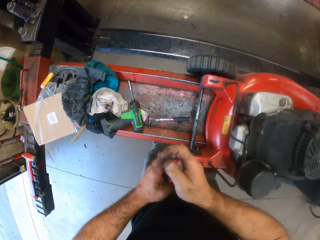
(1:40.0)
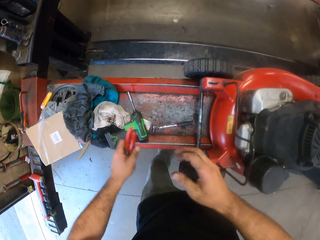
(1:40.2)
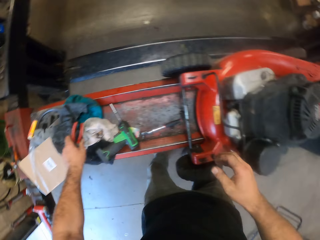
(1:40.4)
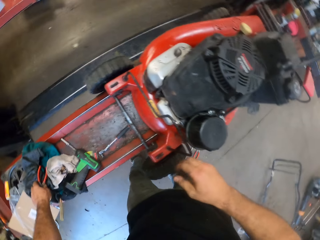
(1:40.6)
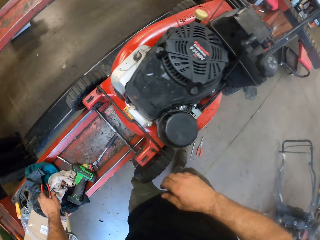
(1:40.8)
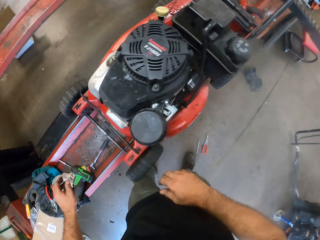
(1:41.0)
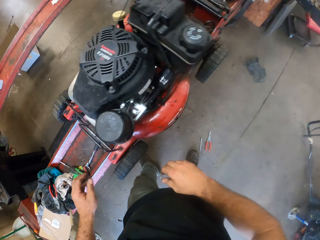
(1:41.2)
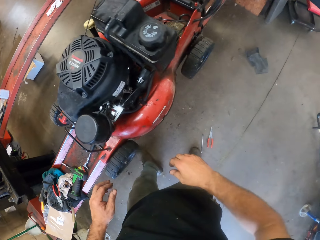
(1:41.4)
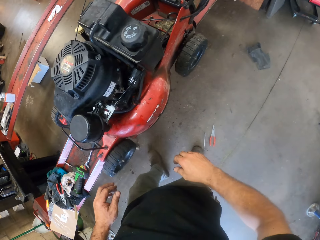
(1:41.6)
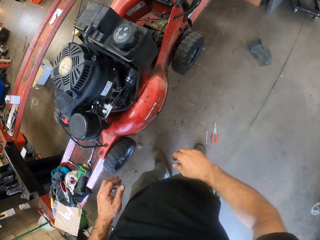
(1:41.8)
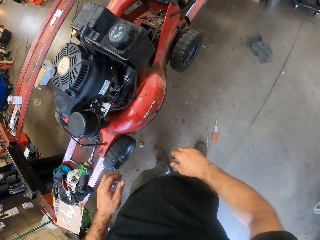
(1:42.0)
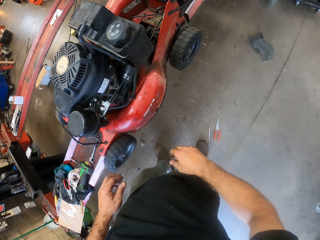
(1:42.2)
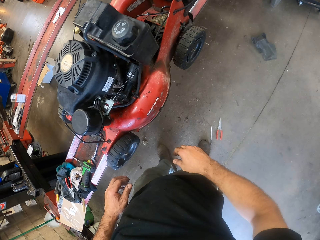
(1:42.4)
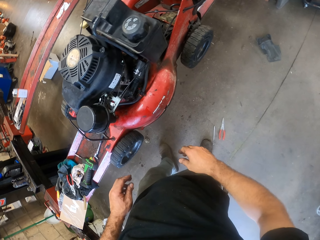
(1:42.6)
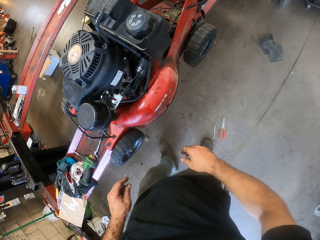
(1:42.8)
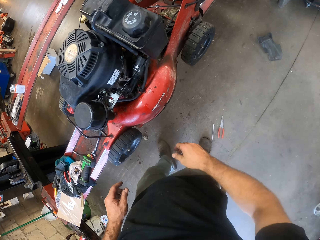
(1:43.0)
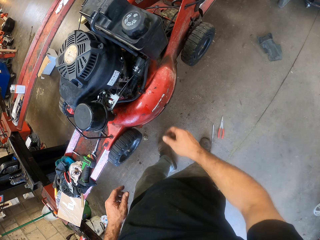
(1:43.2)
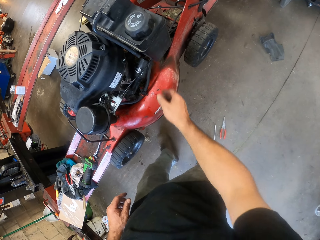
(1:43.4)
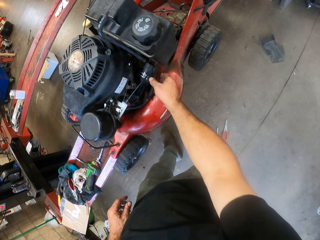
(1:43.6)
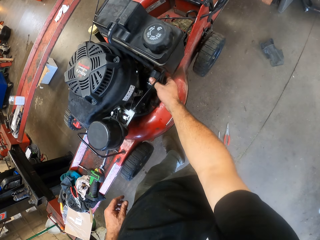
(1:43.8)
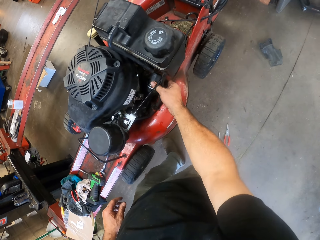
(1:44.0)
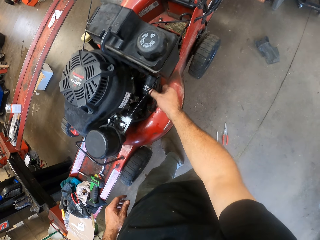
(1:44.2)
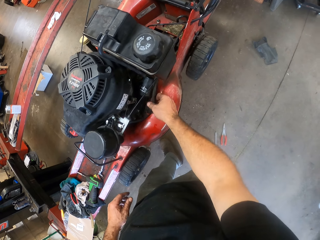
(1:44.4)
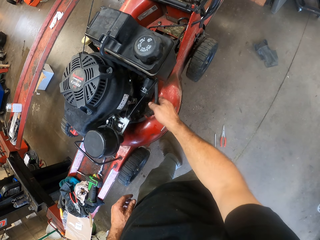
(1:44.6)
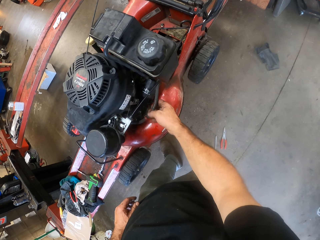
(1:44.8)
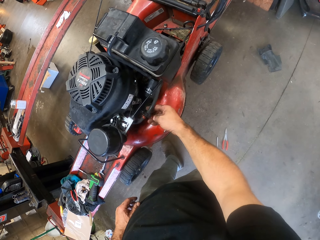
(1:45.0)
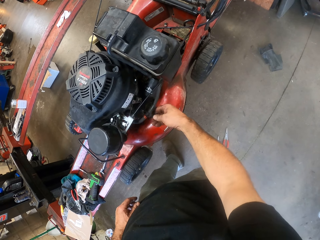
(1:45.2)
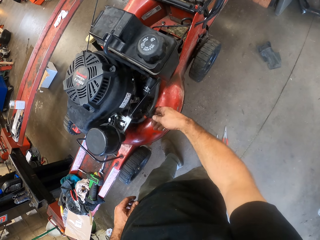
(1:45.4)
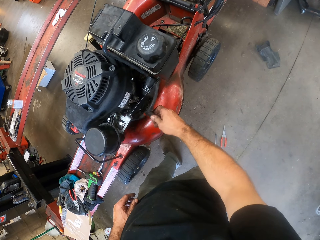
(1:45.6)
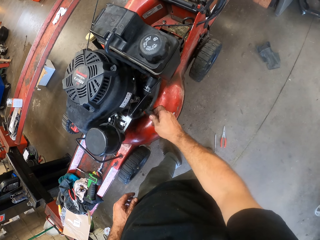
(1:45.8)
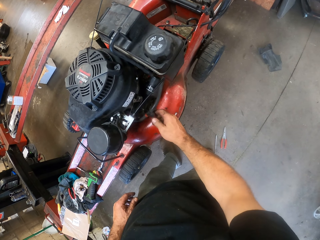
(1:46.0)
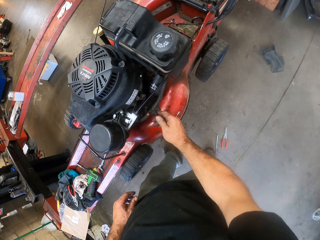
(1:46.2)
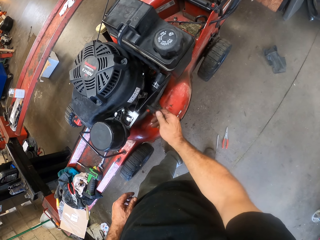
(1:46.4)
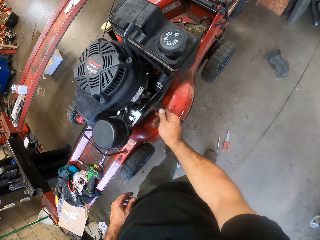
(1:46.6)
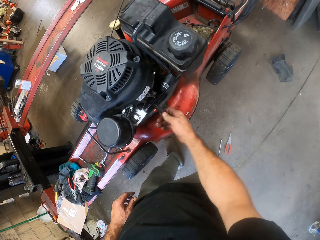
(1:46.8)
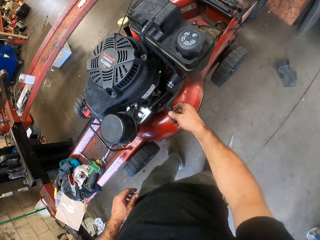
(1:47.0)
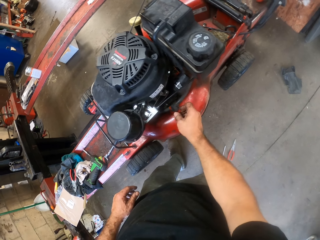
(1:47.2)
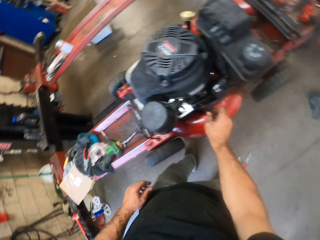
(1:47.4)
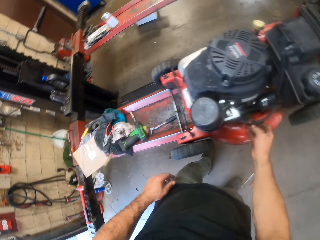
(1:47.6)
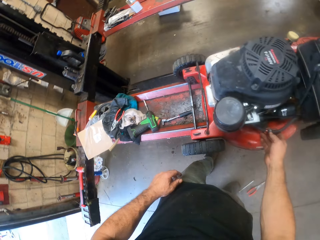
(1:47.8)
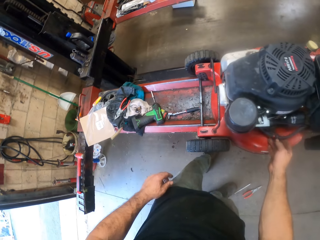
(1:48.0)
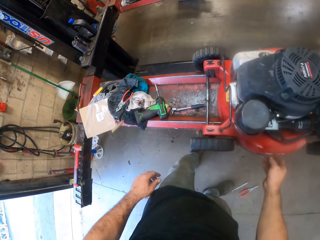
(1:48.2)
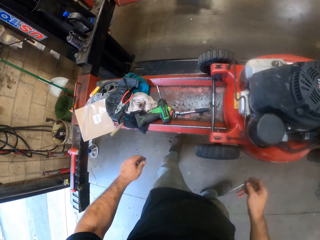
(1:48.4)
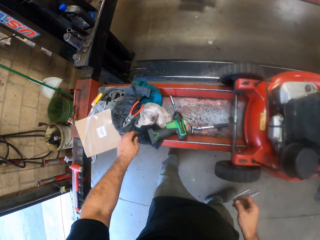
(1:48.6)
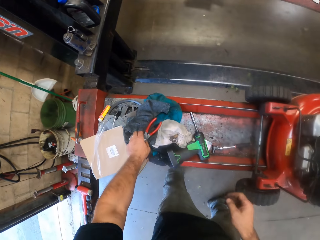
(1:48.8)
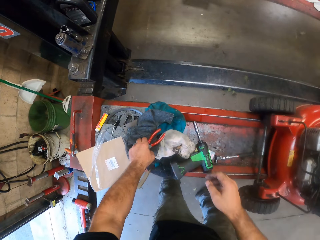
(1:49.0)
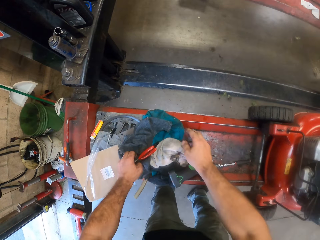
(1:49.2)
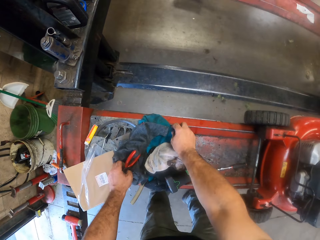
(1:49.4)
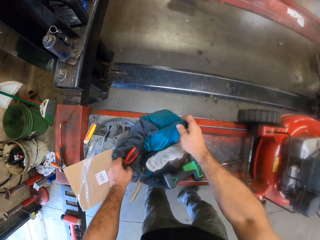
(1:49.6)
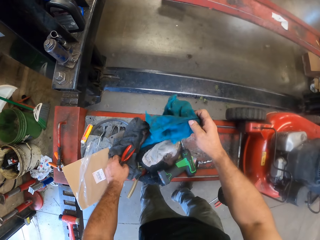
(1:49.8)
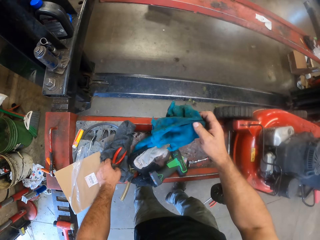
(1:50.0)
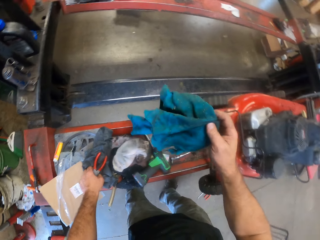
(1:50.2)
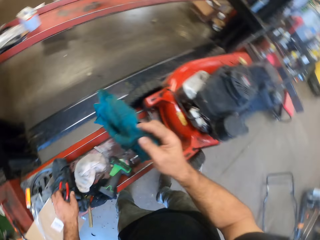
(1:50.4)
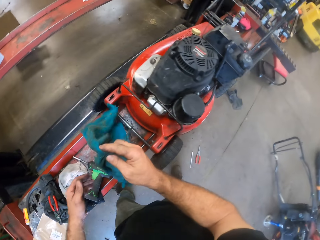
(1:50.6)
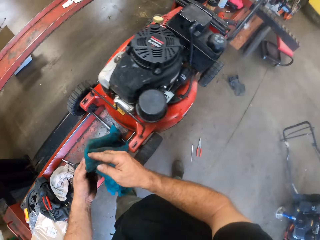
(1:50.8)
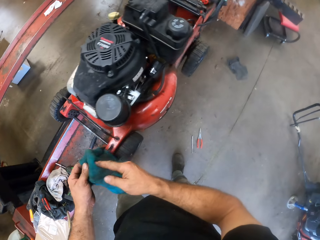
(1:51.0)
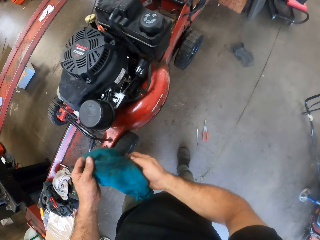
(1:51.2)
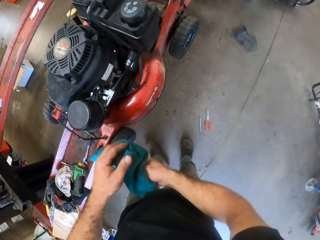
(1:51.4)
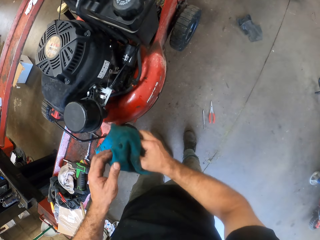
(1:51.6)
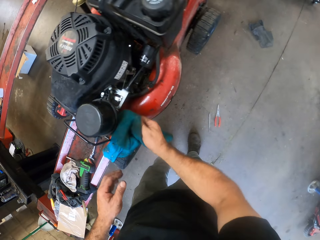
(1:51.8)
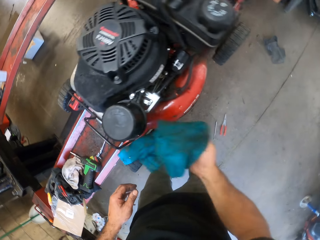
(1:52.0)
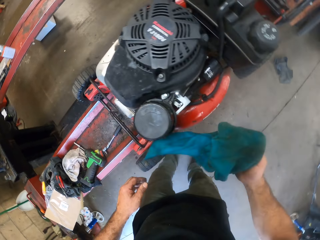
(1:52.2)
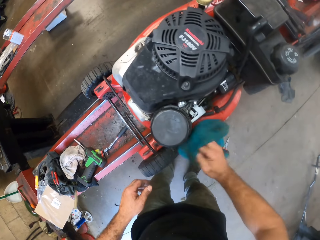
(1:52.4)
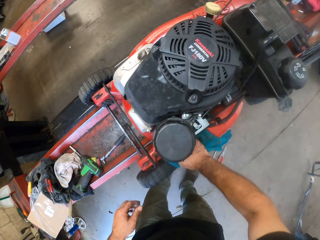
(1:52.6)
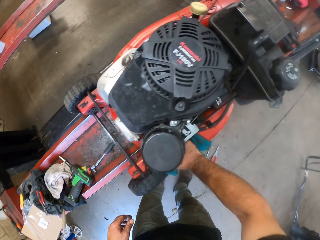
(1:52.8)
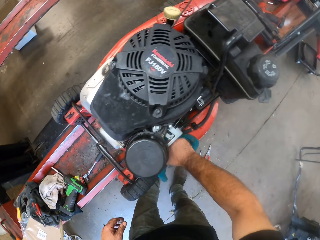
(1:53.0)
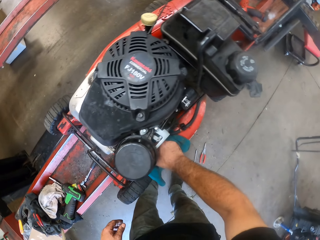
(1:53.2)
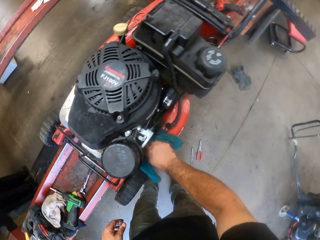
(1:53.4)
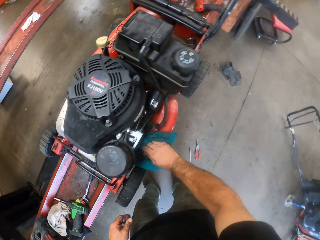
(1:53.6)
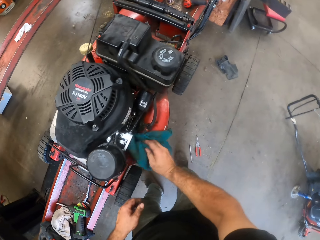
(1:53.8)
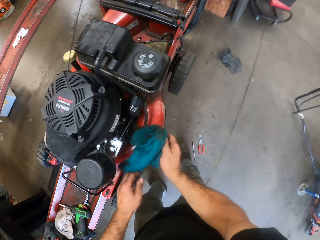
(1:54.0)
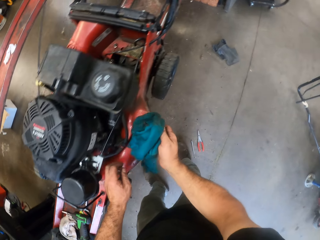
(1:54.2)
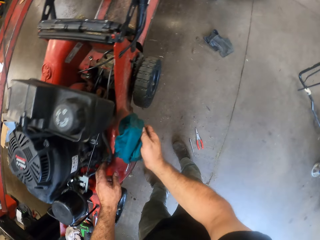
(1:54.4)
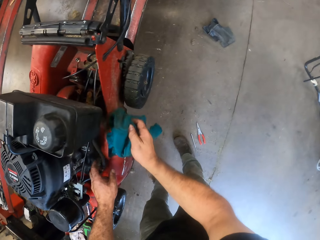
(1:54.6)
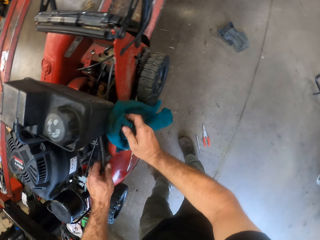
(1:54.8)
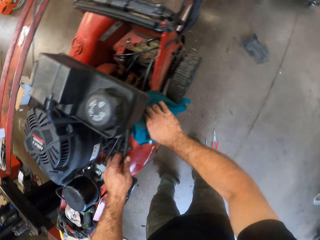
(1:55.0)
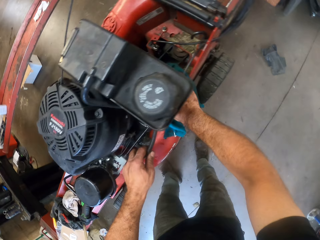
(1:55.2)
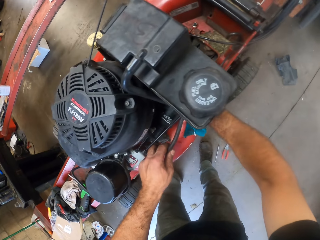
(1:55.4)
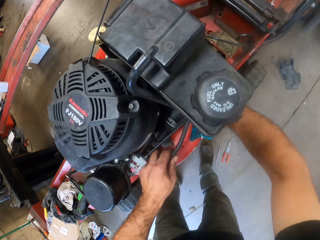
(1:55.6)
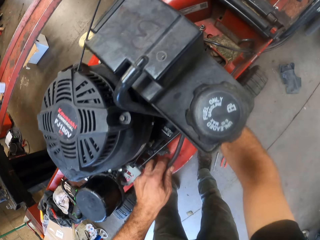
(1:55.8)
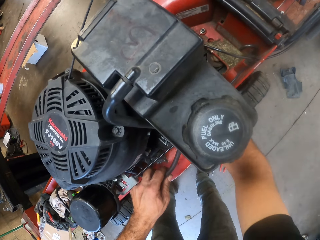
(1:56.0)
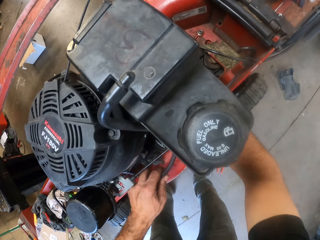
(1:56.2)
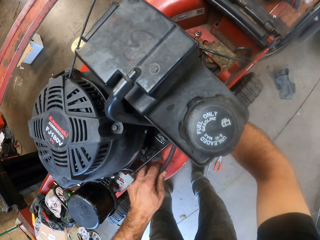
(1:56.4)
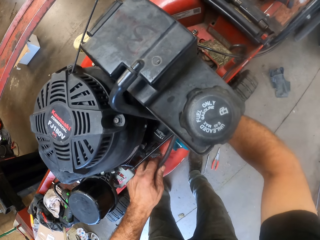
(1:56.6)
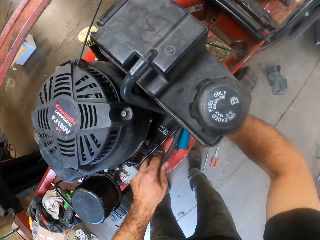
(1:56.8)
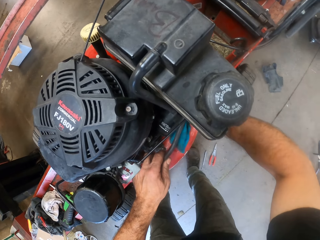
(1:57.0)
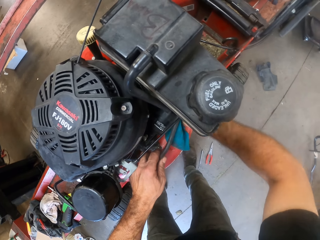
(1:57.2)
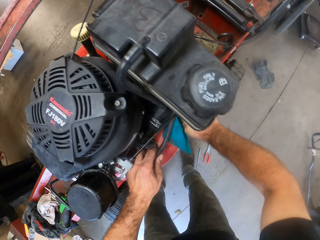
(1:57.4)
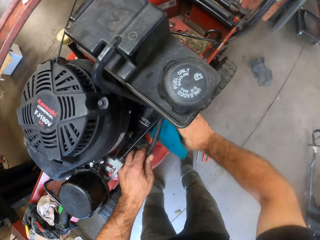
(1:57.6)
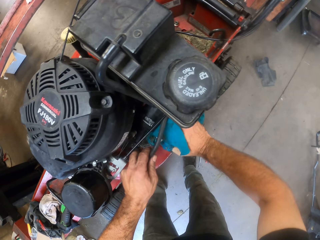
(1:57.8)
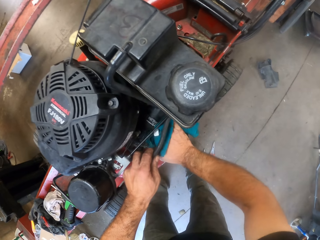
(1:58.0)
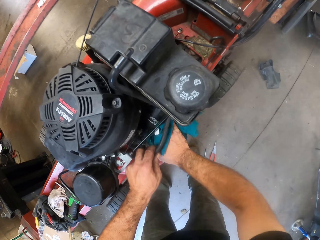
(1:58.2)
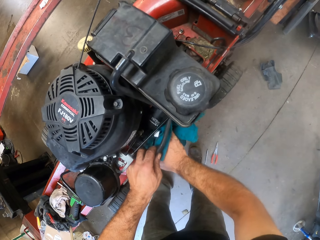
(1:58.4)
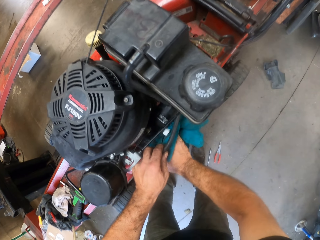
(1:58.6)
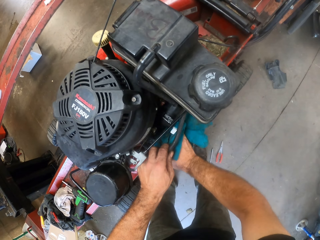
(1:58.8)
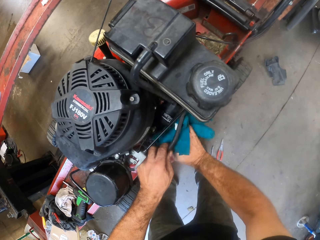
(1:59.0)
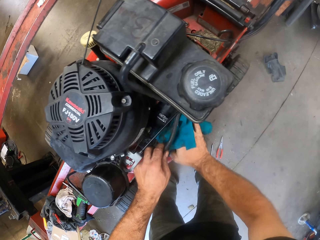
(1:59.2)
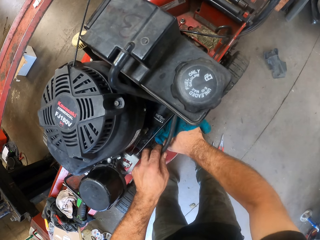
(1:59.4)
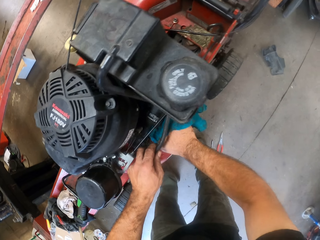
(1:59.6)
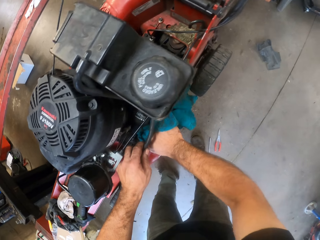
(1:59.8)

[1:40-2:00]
The camera wearer adjusts the wire on the lawn mower with his left hand. He passes the pliers from his right hand to his left hand and drops the pliers on the work bench with his left hand. He looks around. He holds the lawn mower with his right hand. He touches the lawn mower. He adjusts the wires under the lawn mower with his right hand. He picks up the pliers from the work bench with his left hand. He picks up a blue rag from the work bench with his right hand, holds the blue rag with his two hands, and cleans the lawn mower with the rag in his right hand. He holds the wire under the lawn mower with his left hand.

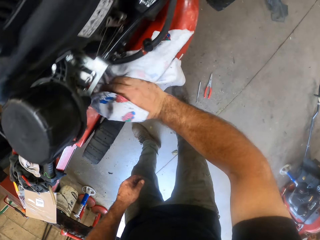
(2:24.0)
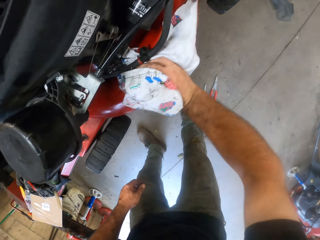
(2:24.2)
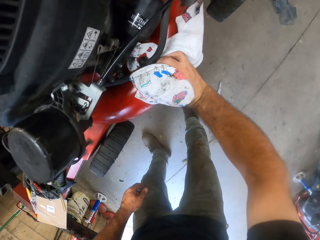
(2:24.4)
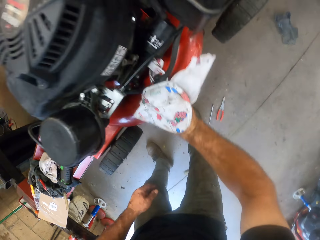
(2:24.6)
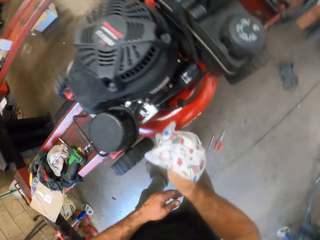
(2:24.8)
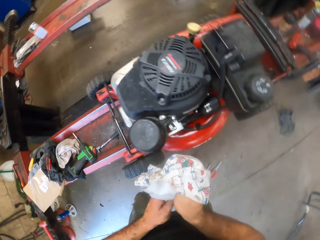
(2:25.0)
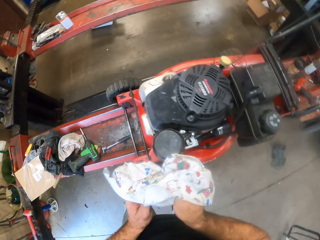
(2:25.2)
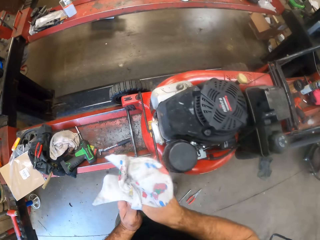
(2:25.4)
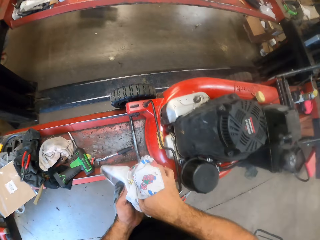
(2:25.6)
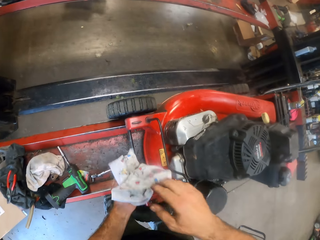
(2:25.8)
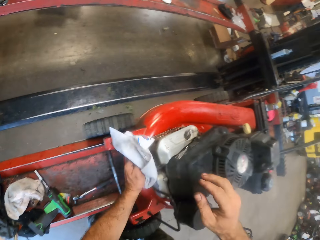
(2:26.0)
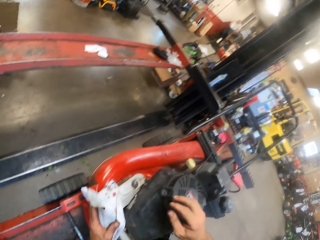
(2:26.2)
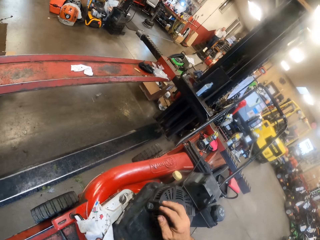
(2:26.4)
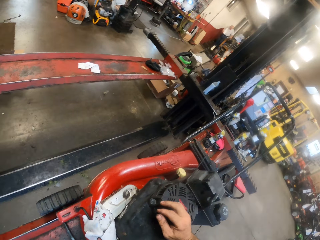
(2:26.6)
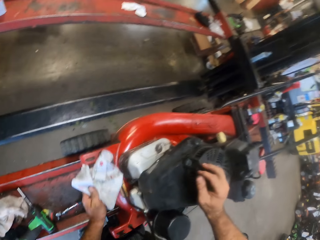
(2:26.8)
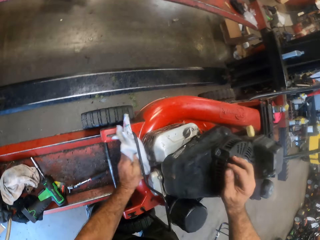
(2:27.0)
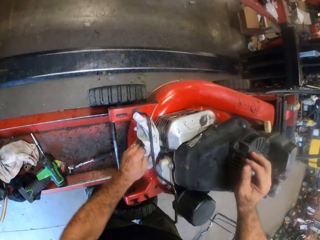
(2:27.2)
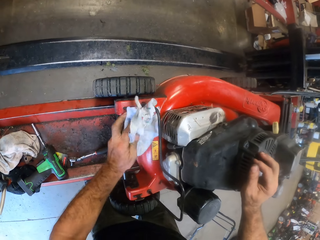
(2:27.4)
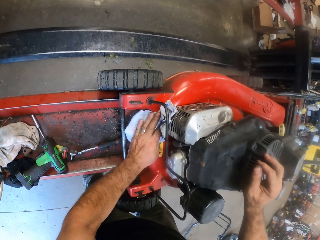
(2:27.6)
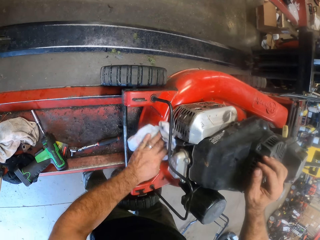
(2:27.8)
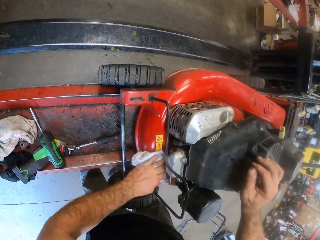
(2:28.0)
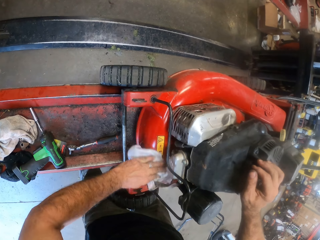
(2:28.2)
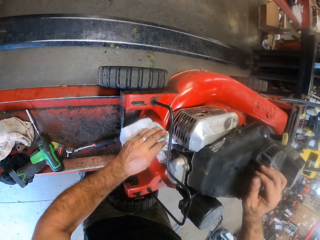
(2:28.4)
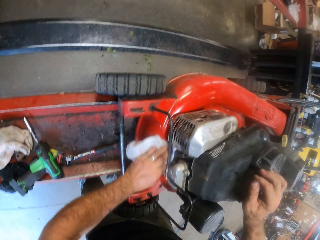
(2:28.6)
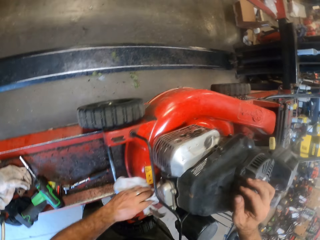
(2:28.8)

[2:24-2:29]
The camera wearer passes the cloth from his right hand to his left hand. He places his right hand on the lawn mower. He cleans the lawn mower with the rag in his left hand.
